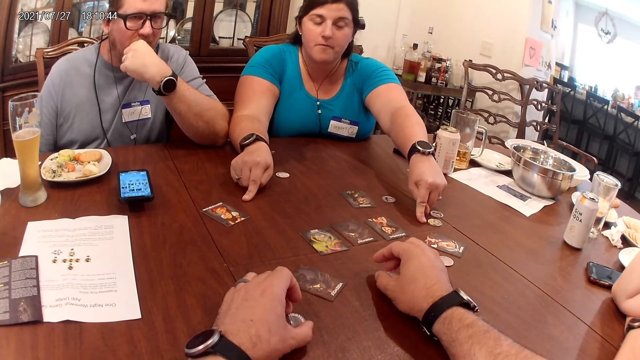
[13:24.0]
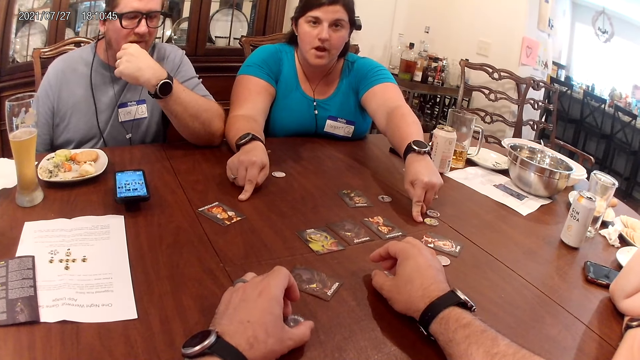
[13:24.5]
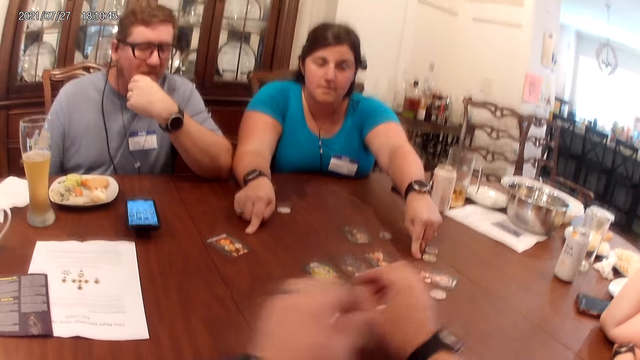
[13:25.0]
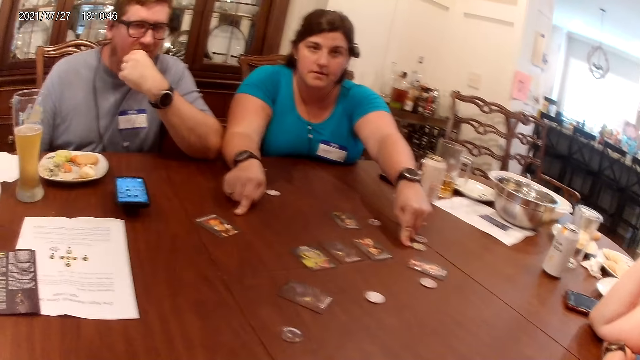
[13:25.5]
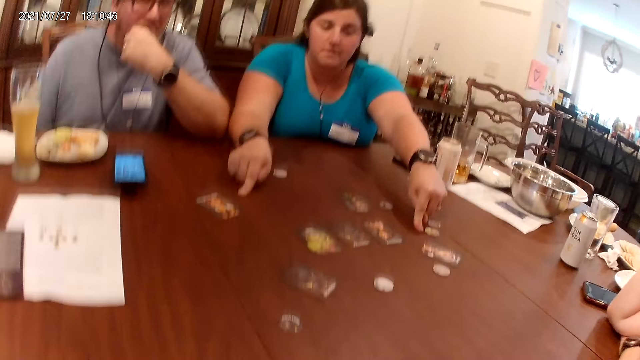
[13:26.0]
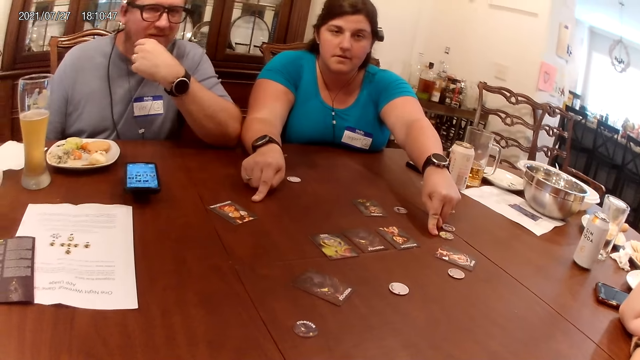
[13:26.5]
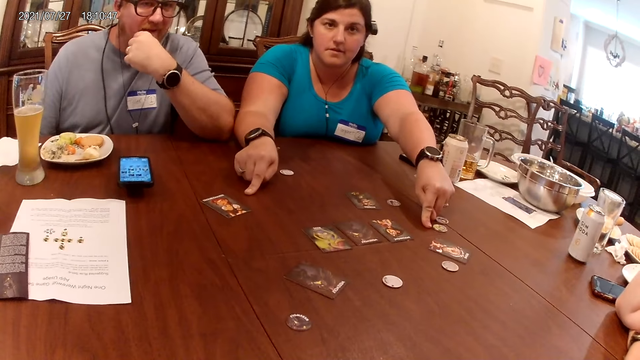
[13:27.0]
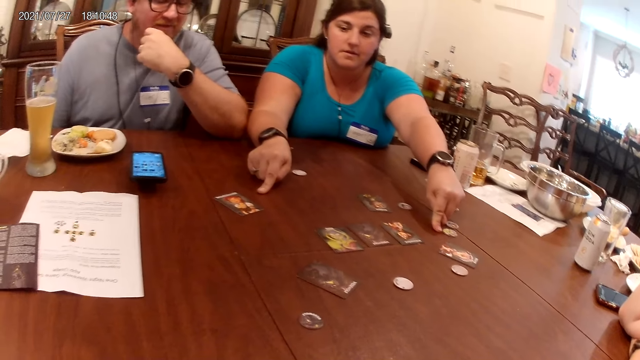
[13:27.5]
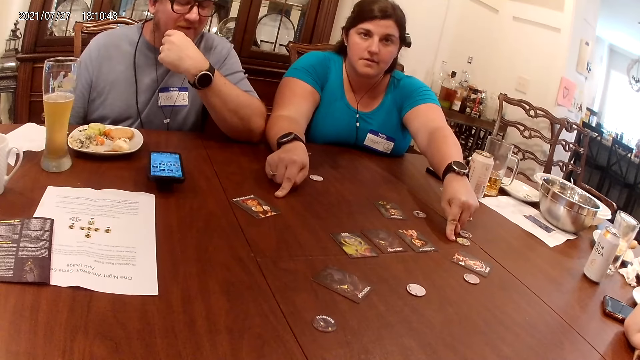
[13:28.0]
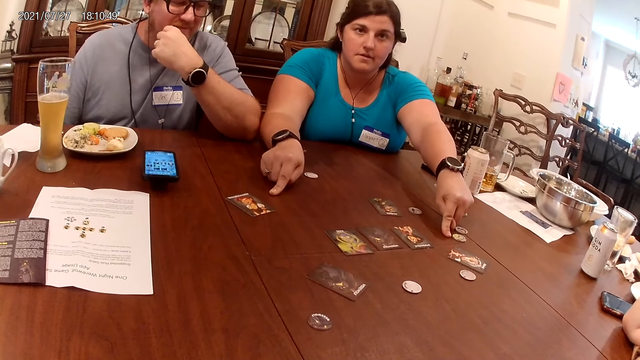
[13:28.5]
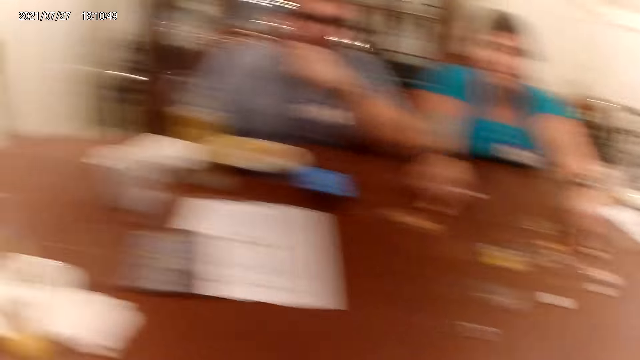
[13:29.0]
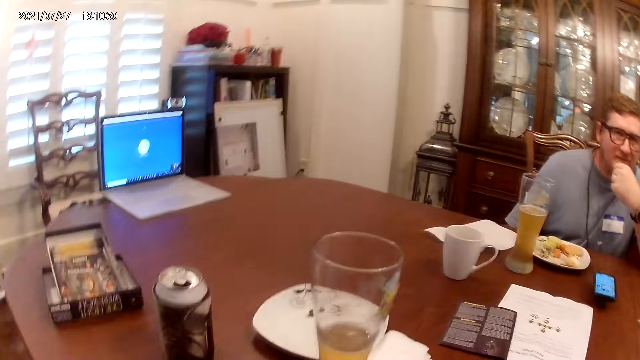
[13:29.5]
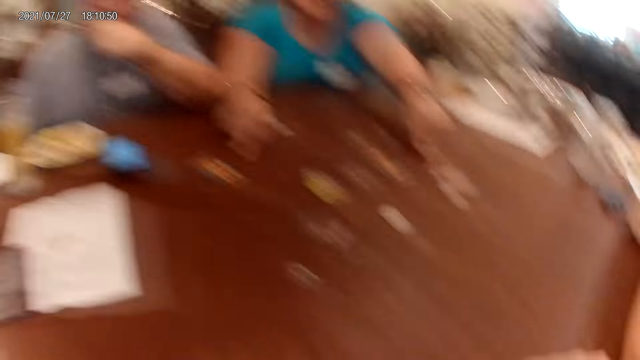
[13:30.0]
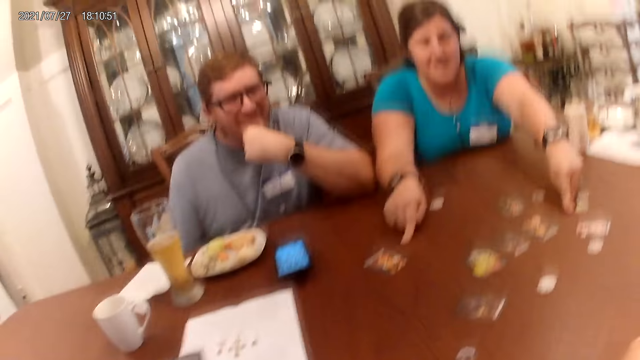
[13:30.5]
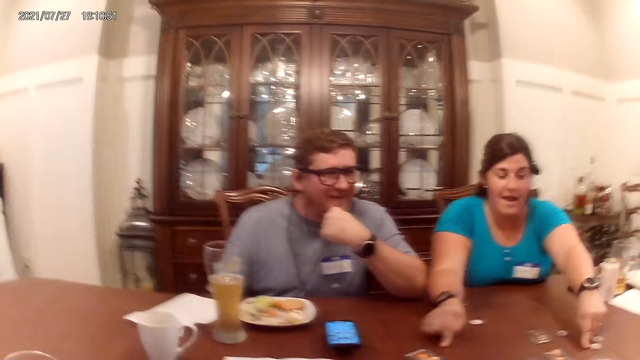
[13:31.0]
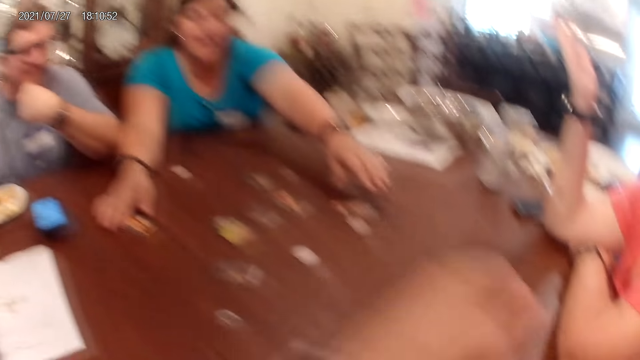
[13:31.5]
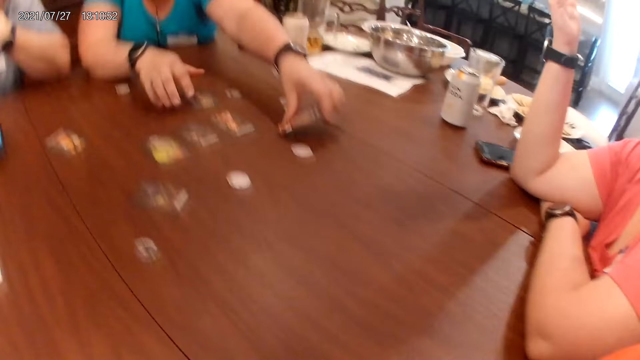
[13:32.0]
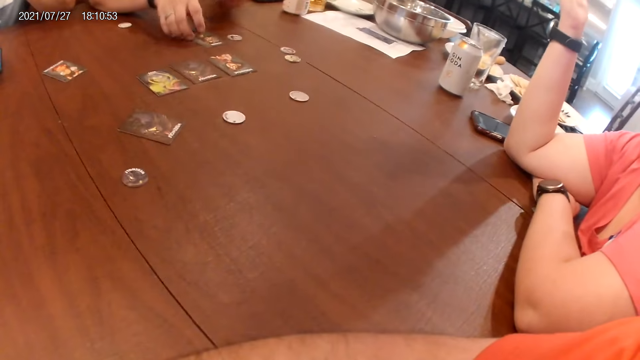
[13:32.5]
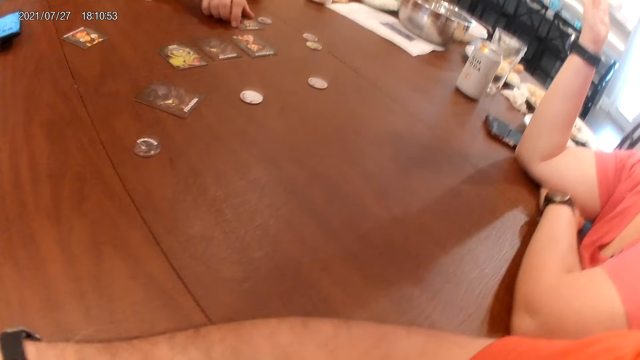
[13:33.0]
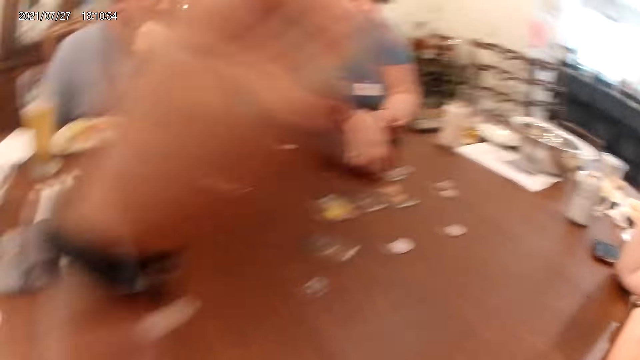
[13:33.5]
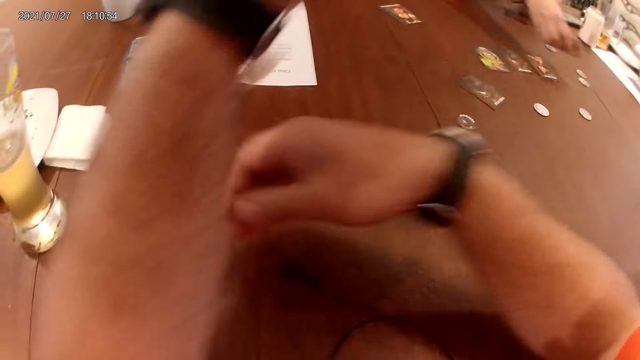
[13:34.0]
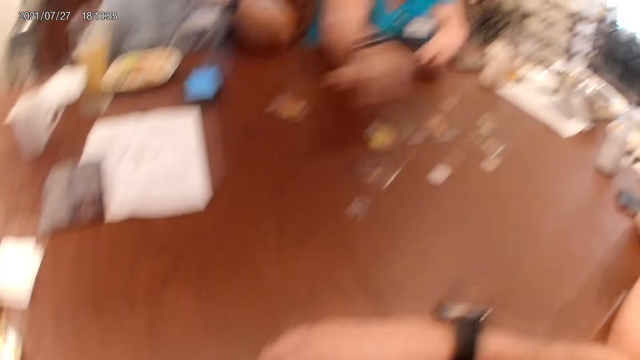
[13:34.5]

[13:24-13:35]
The camera wearer lifts his hands from the table. A woman lifts the card on the table with her left hand. She moves the card on the table with her right hand.

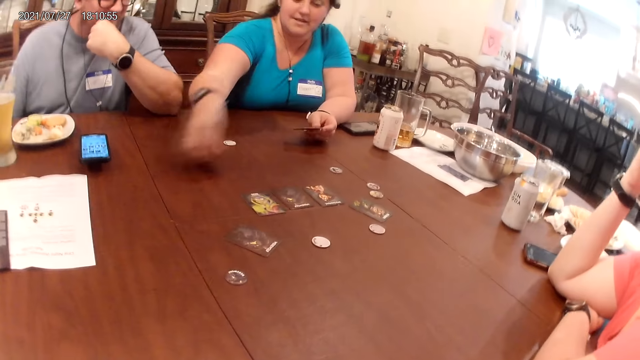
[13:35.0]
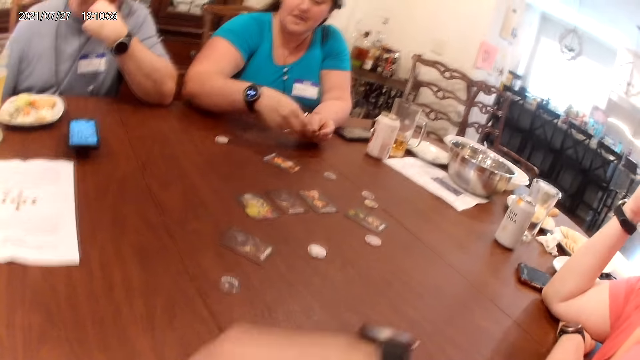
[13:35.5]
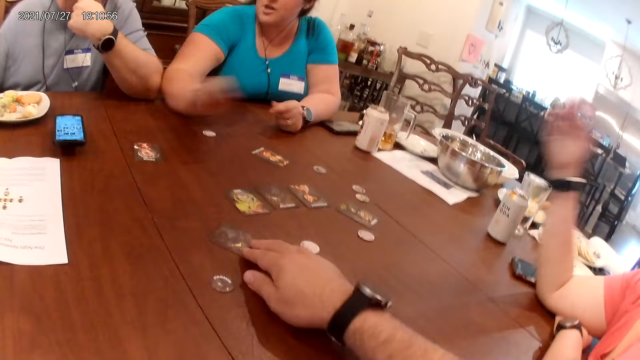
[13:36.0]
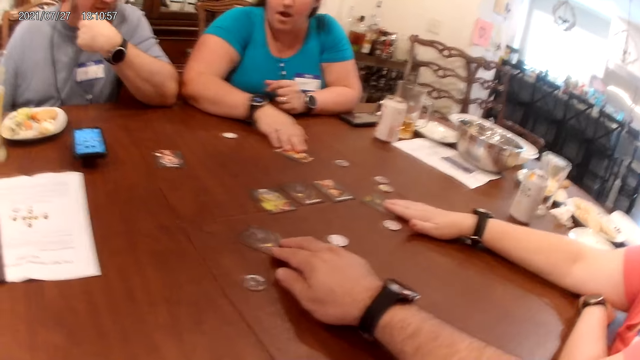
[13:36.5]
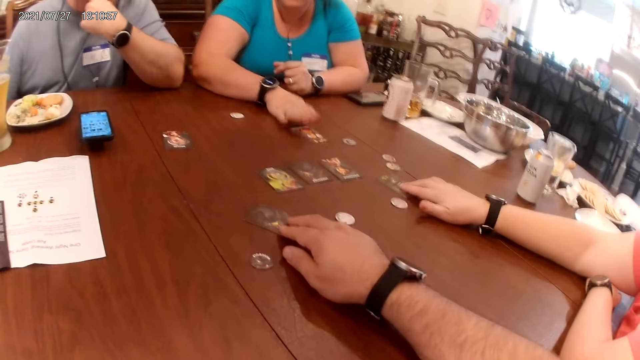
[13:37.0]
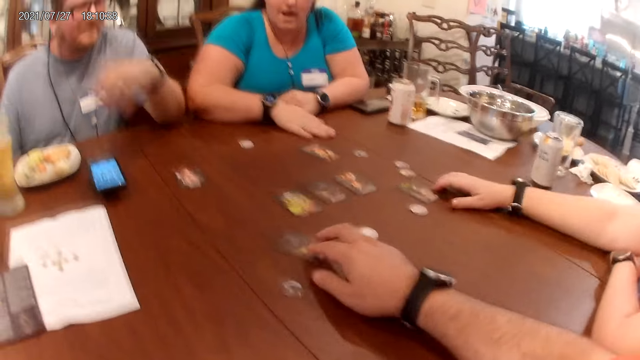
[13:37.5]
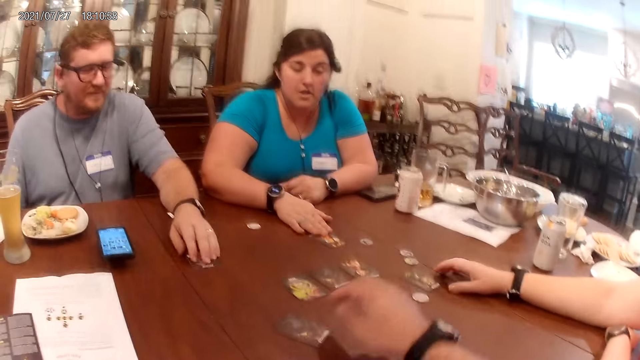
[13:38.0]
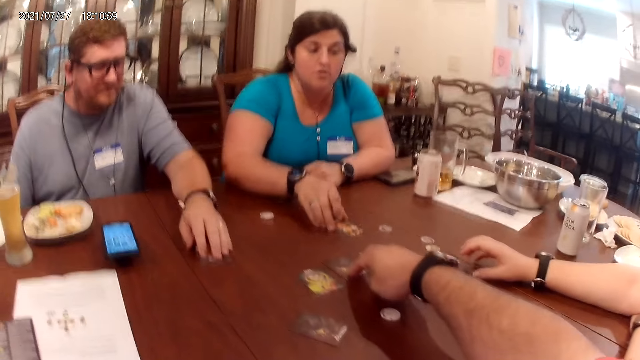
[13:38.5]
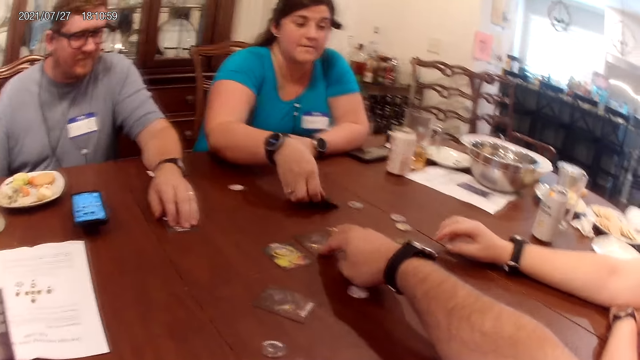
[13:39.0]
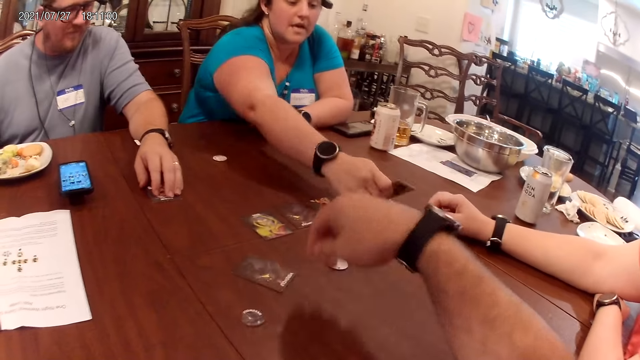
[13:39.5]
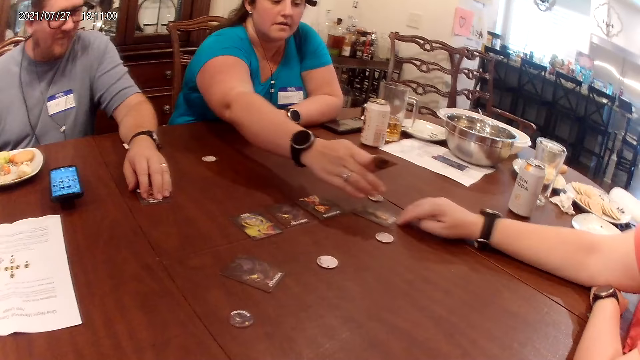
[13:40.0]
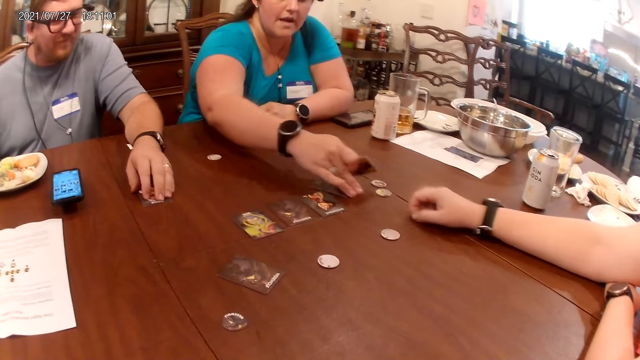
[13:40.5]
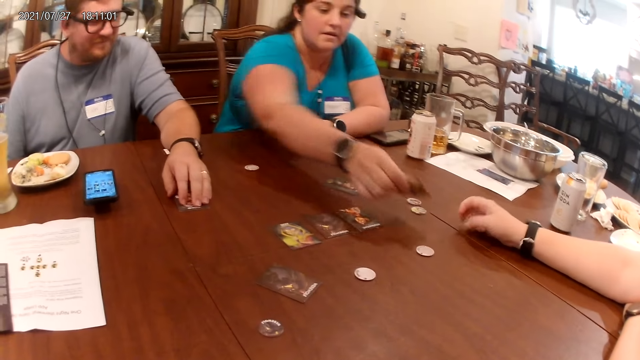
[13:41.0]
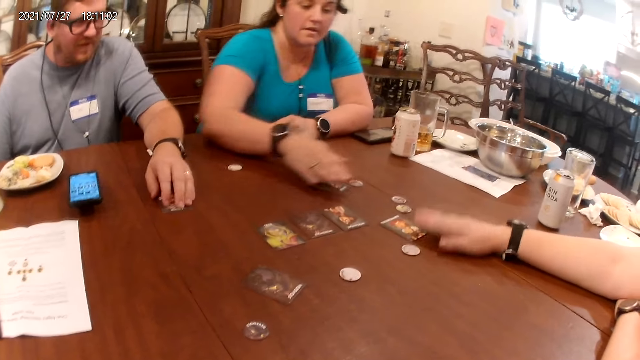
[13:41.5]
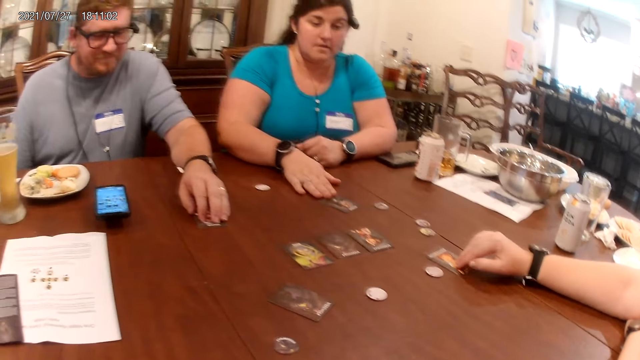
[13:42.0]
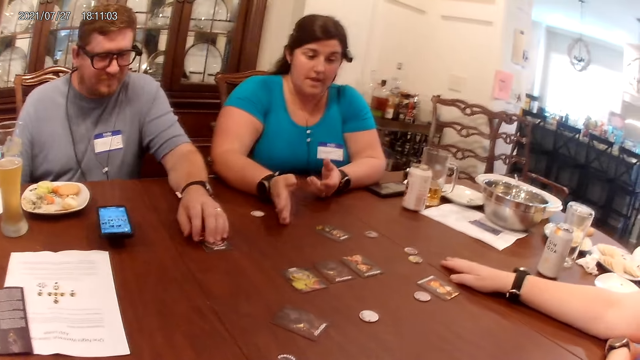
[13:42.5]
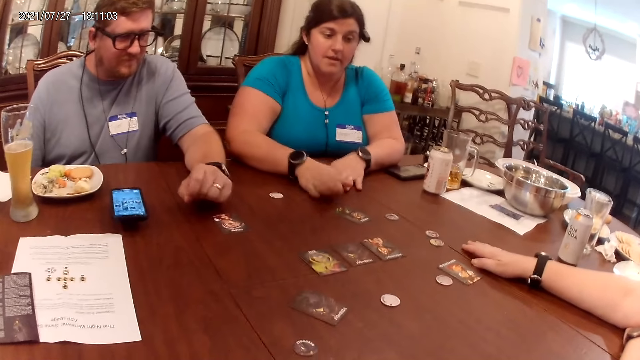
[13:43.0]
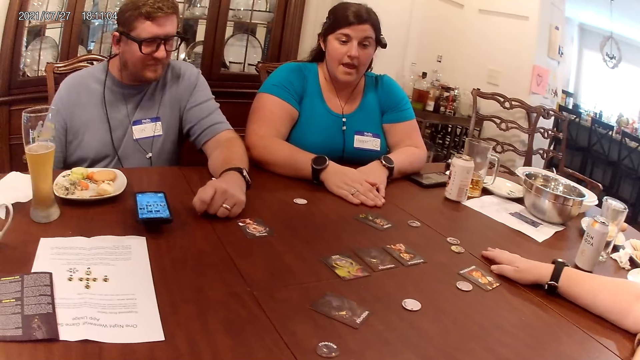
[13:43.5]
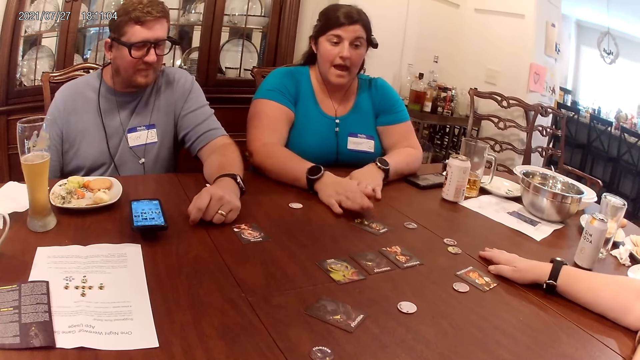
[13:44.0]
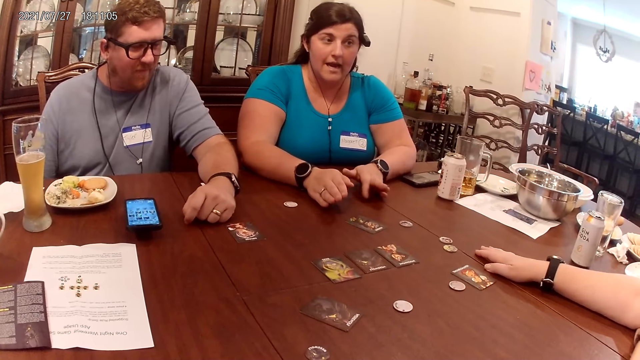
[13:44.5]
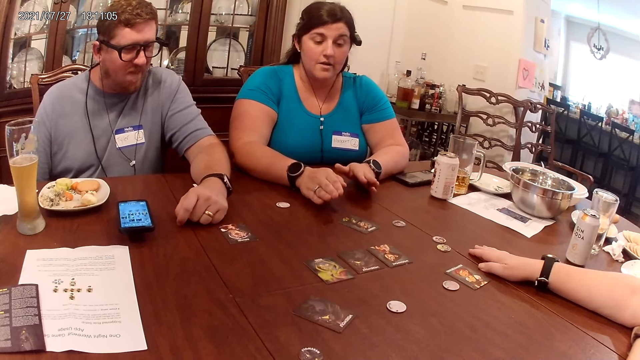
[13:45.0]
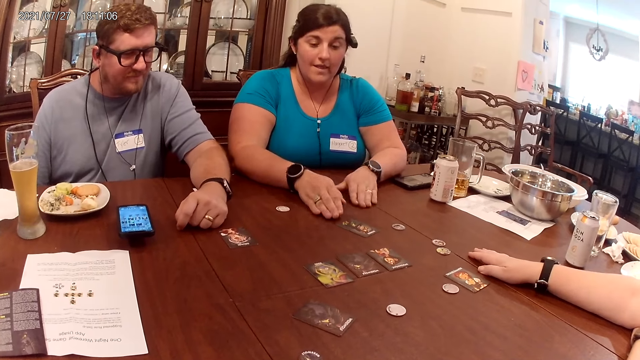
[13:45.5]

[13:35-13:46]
A woman lifts the card on the table with her right hand. She drops the card in her right hand on the table. She passes the card in her left hand to her right hand. She drops the card in her right hand on the table. The camera wearer holds the card on the table with his right hand. He touches the cards on the table. The woman holds the card on the table with her right hand. Another woman holds the card on the table with her right hand. The first woman taps her right hand on the table. The other woman moves the card under her right hand. A man holds the card on the table with his right hand. The first woman holds the card on the table with her right hand. The man taps his right hand on the table. The camera wearer holds the card on the table with his right hand. The first woman lifts the card in her right hand. The other woman pushes the card on the table with her right hand. The first woman drags the card on the table with her right hand. The camera wearer talks to a person and another person. The first woman drops the card in her right hand on the table. She moves the card on the table with her right hand. The other woman drags the card on the table with her right hand. The first woman demonstrates with her hands.
